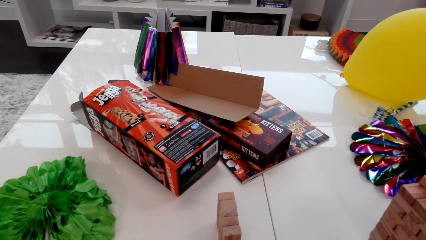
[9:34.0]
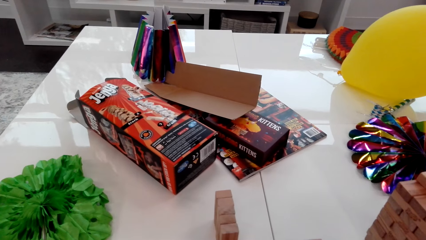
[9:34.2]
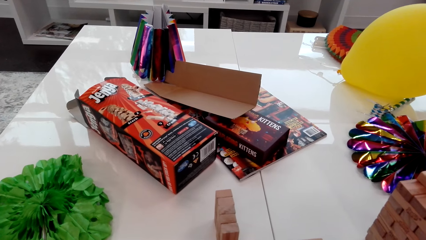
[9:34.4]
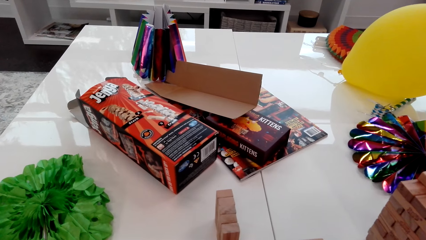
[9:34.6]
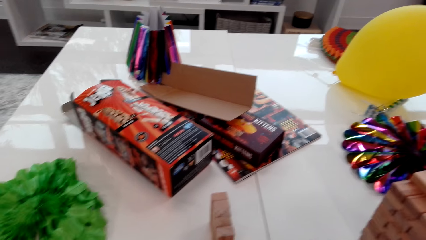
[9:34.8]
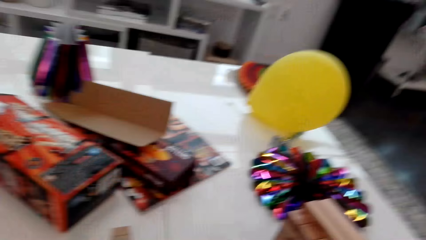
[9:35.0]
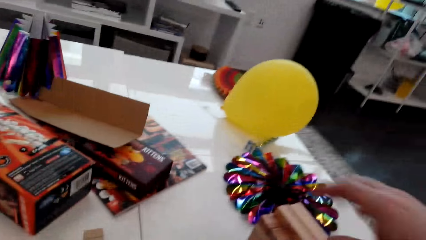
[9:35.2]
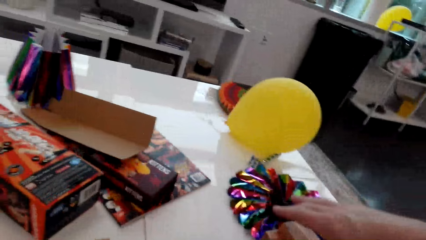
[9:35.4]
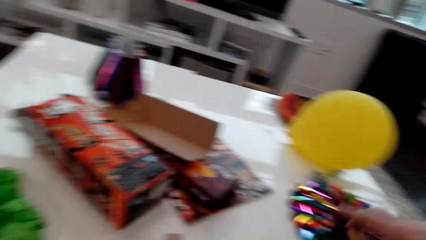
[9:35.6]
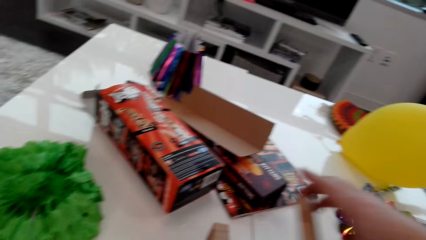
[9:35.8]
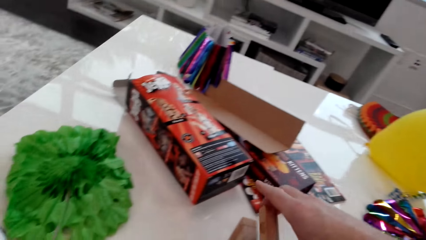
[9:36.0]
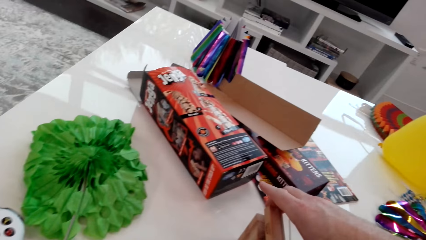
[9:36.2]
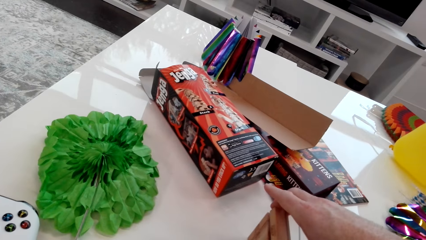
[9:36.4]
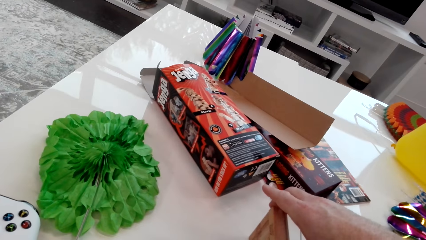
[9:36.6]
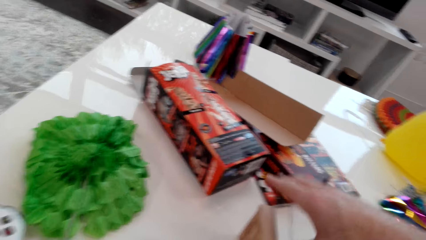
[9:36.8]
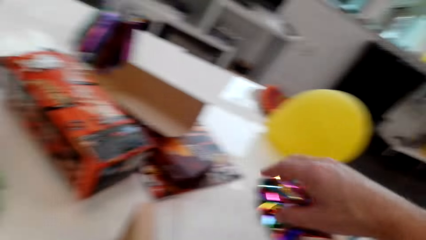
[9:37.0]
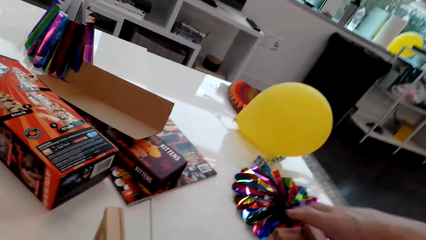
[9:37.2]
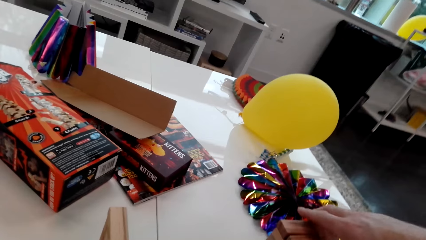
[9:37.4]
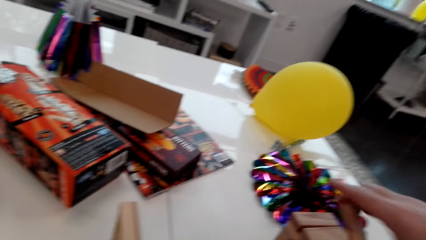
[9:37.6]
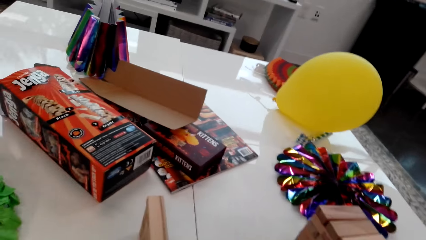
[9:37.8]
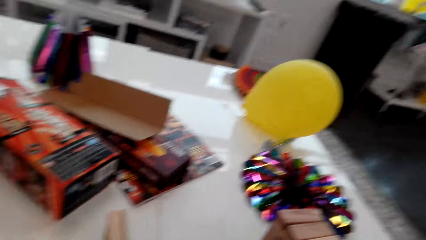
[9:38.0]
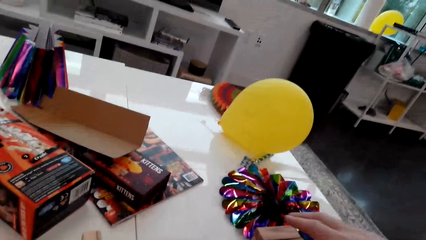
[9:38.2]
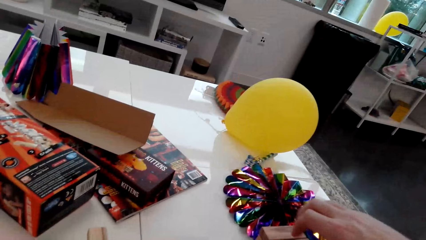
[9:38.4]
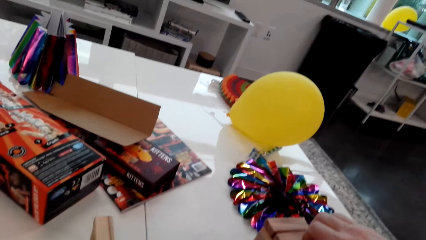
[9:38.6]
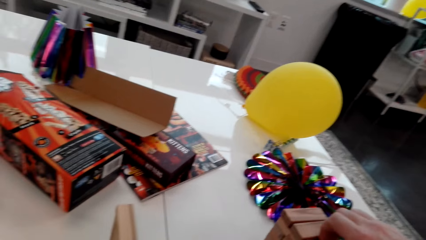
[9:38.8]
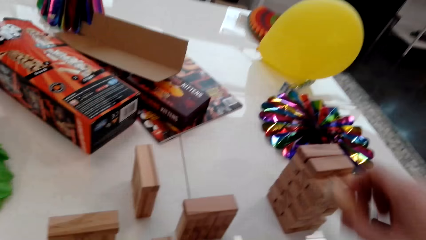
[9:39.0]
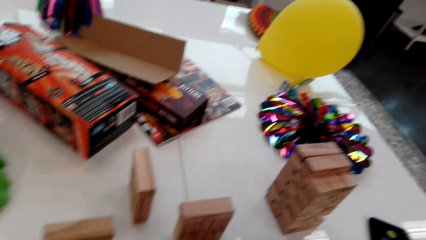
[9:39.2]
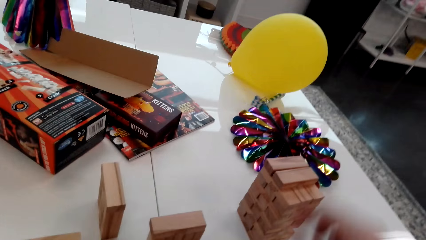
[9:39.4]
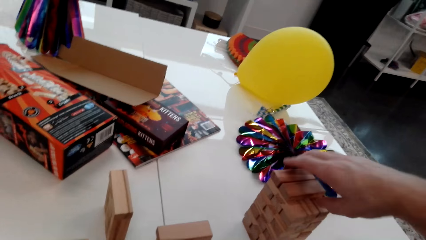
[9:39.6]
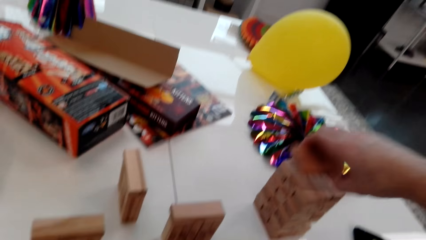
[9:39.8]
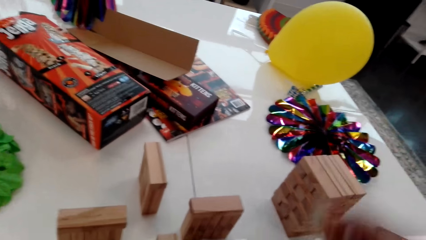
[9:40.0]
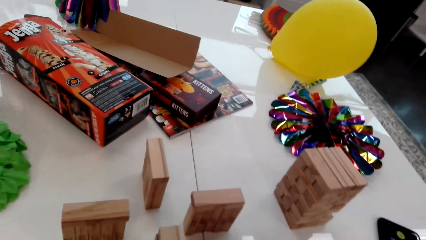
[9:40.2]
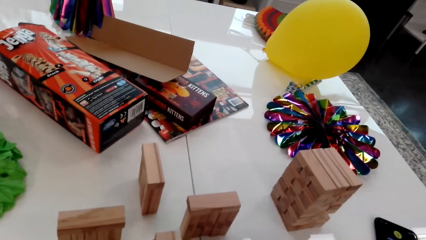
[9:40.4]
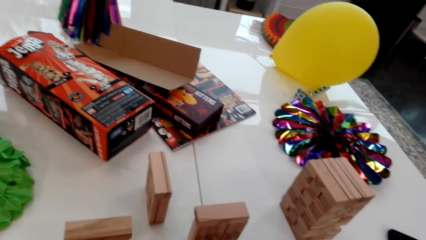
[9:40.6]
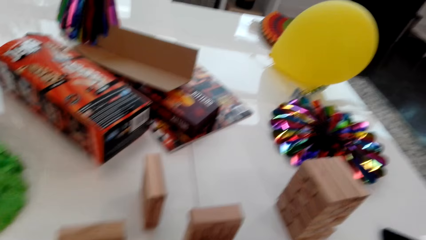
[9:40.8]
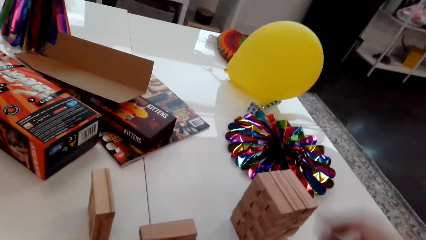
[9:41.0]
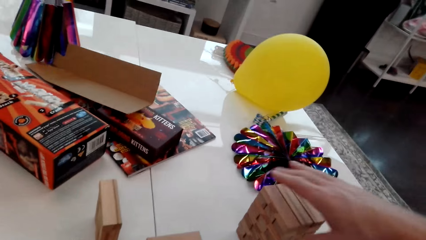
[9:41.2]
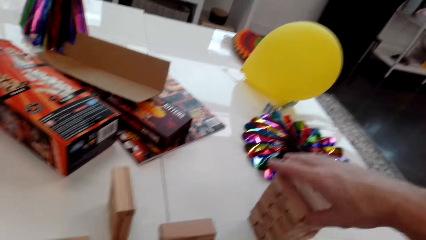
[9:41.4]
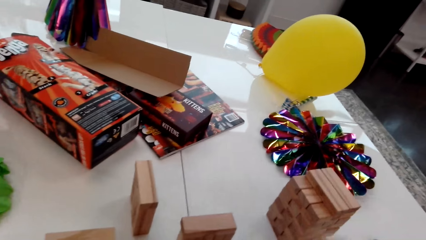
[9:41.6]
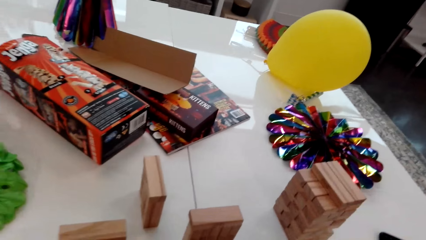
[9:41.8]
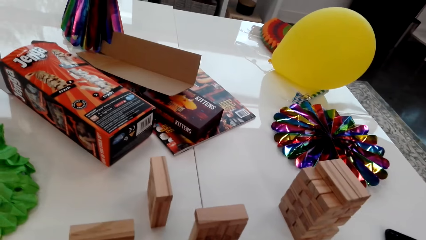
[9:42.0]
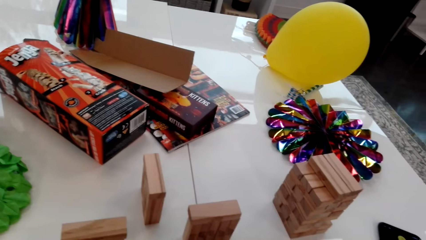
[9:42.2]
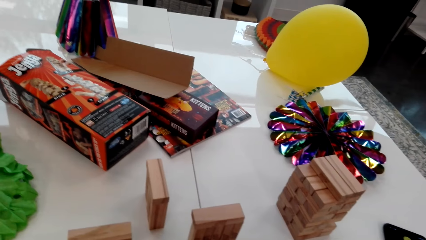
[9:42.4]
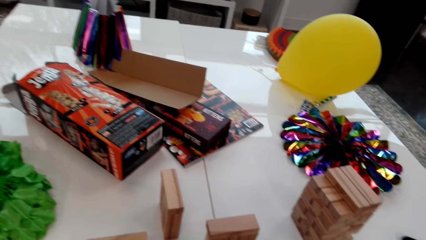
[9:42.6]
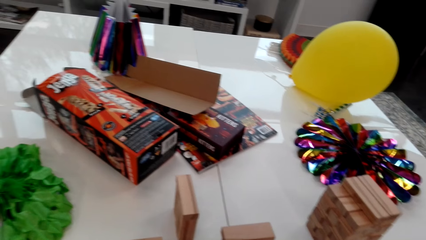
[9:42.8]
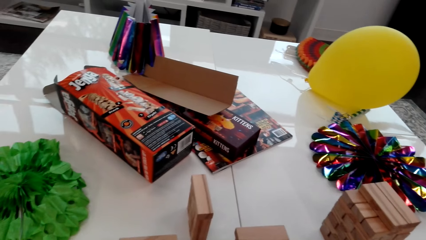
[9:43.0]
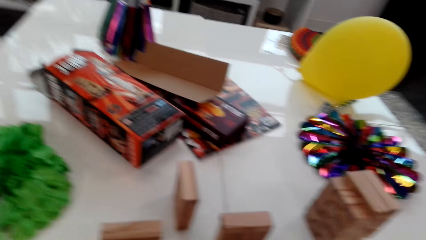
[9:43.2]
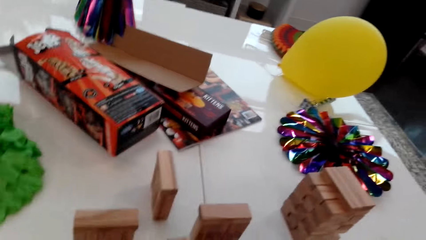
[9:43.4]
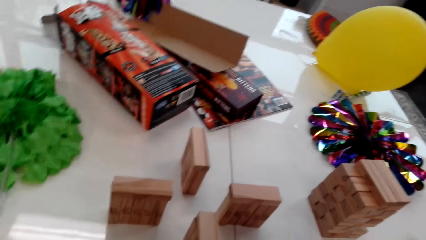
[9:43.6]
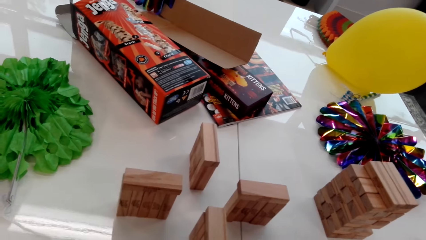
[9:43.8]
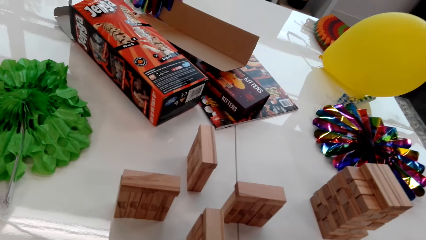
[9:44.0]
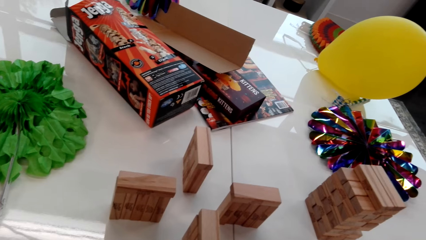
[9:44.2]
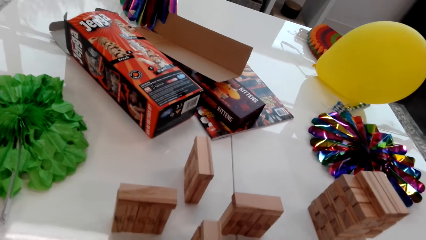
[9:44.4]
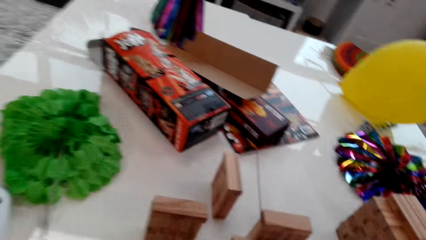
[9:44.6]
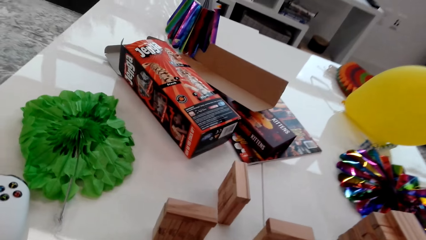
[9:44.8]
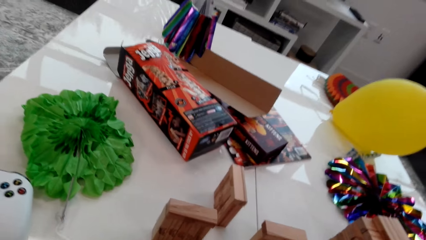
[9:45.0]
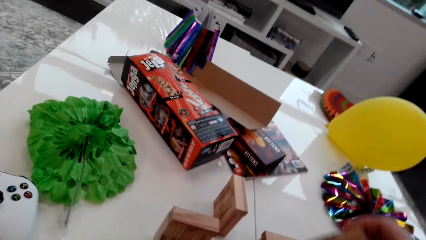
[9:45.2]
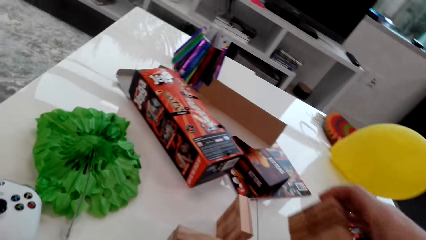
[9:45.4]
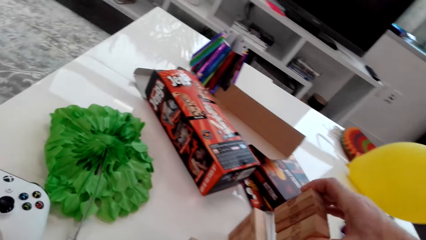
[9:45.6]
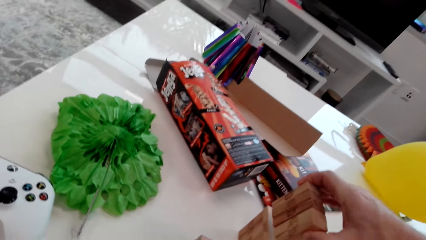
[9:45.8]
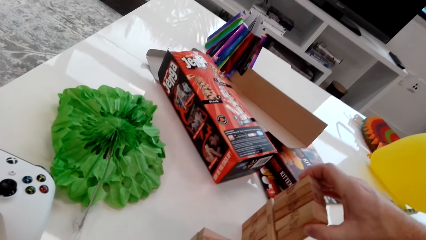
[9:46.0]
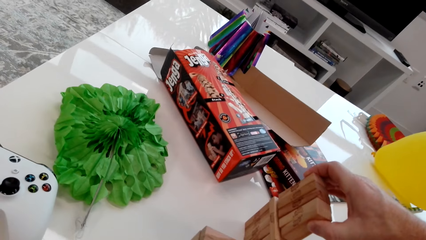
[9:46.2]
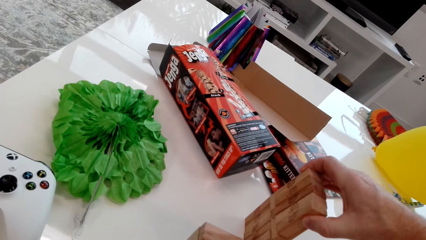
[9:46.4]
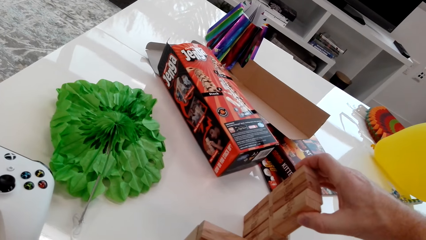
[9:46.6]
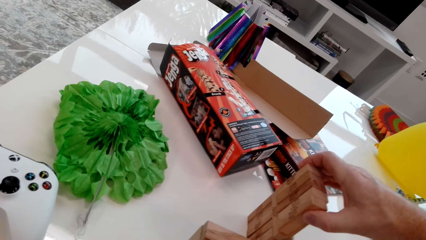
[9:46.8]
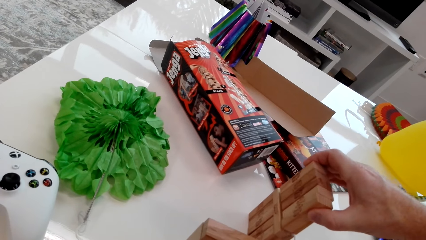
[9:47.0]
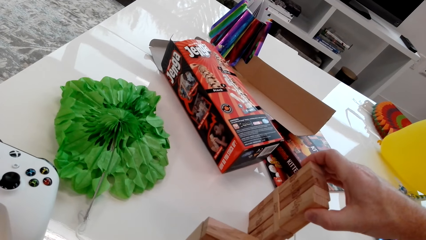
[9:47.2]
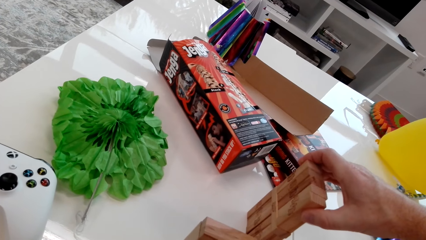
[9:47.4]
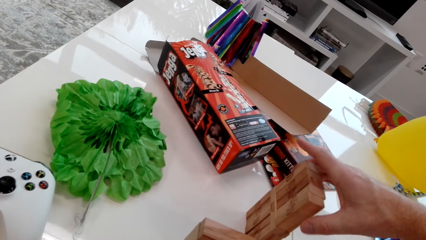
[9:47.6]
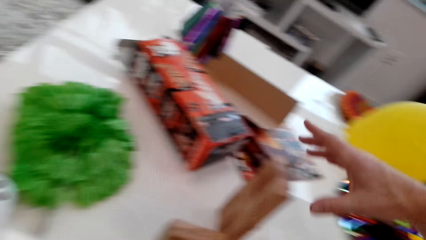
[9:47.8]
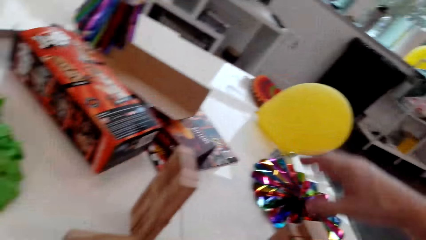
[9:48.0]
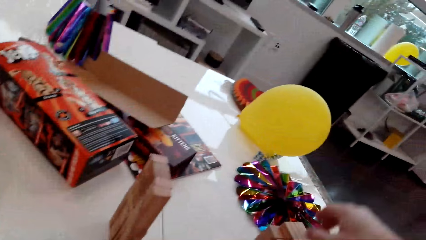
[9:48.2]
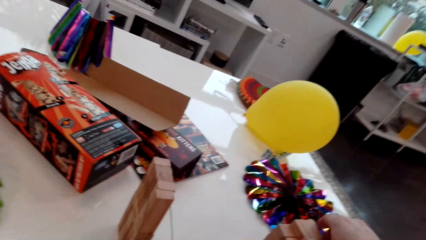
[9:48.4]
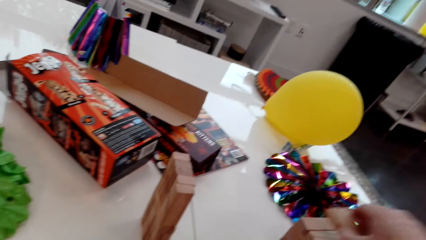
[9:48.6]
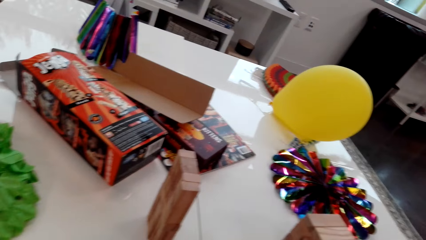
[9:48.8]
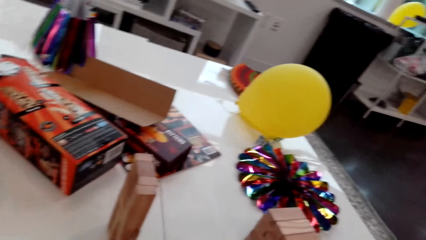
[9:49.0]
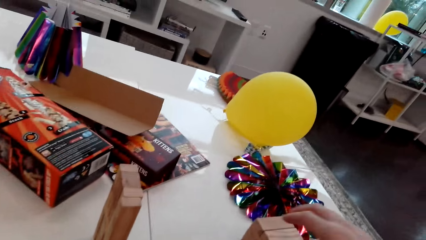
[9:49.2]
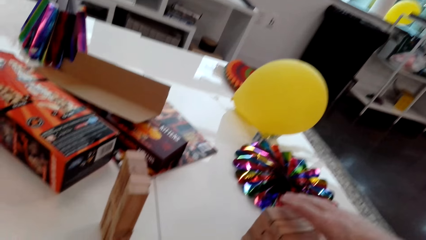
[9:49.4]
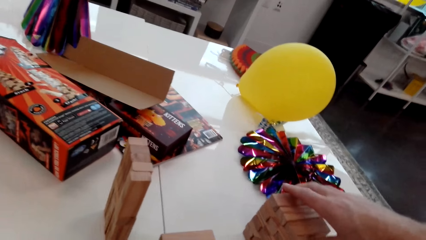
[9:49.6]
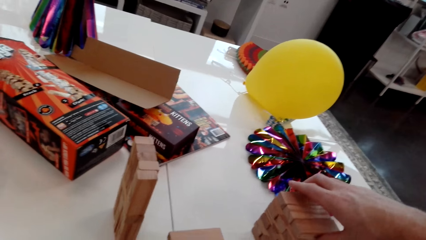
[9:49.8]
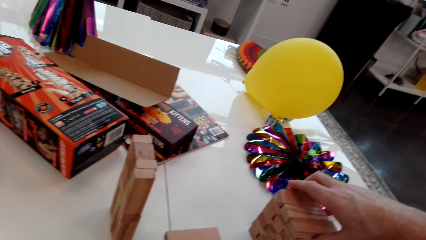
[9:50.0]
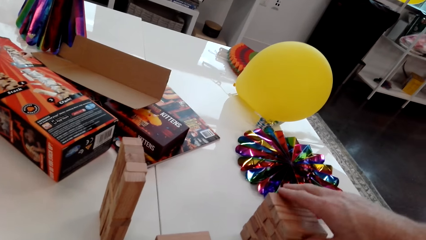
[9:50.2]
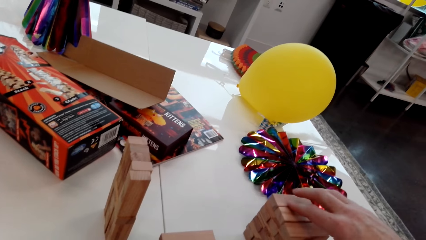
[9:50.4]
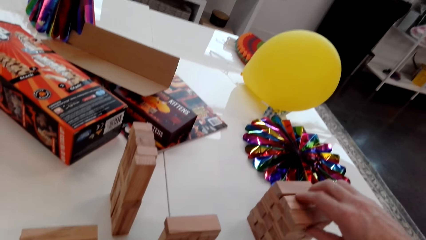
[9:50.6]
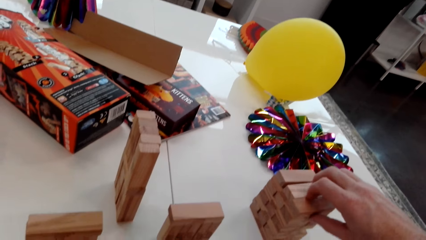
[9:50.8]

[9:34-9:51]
The camera wearer removes a piece of wood or cube. They place the cube on the stack. They take up a cube. They remove the piece of wood from the top. They remove two pieces of the wood. They remove a piece of wood from the top. They put five pieces of wood on top of the other woods. They remove a piece of wood on another top. They remove pieces of wood from the top.
